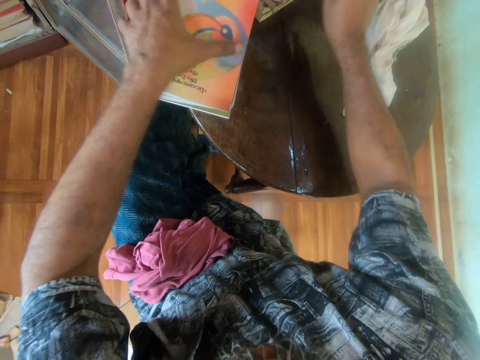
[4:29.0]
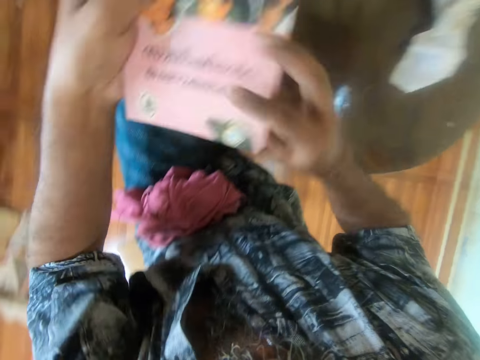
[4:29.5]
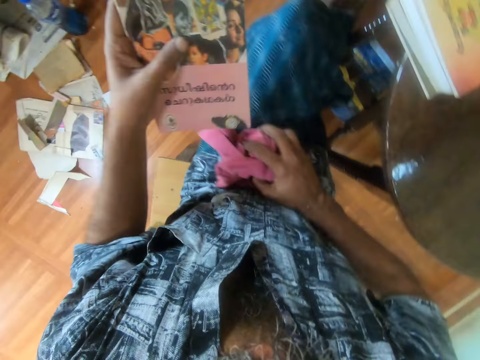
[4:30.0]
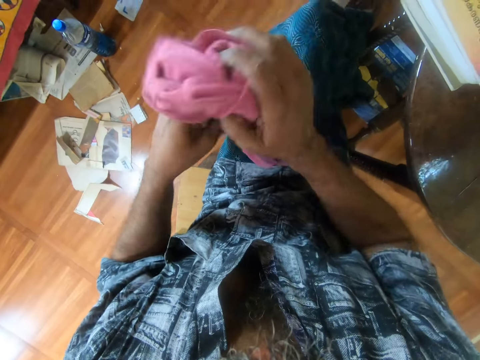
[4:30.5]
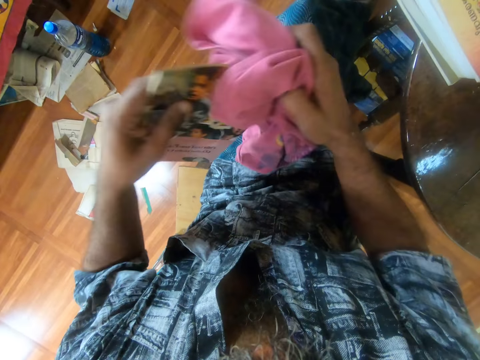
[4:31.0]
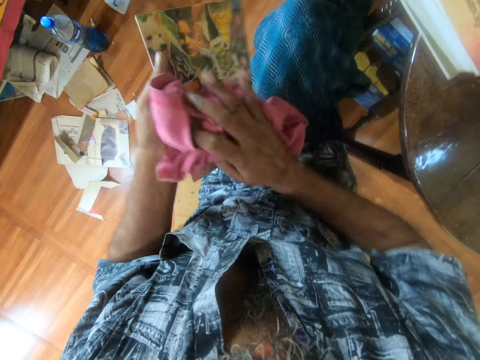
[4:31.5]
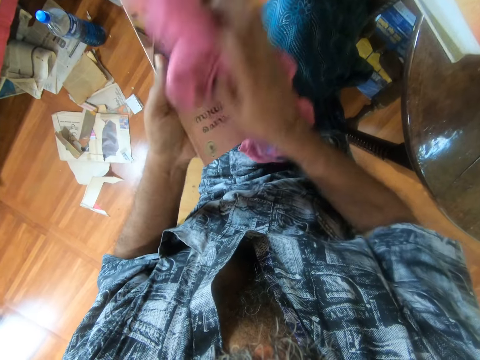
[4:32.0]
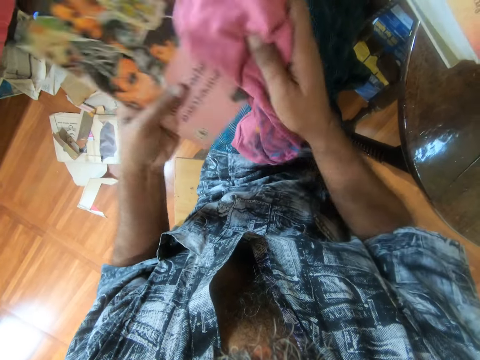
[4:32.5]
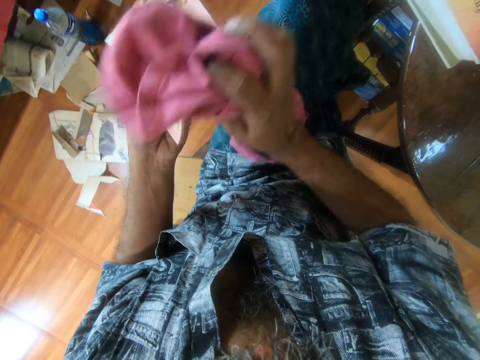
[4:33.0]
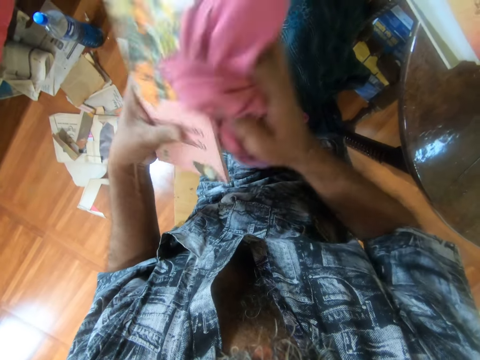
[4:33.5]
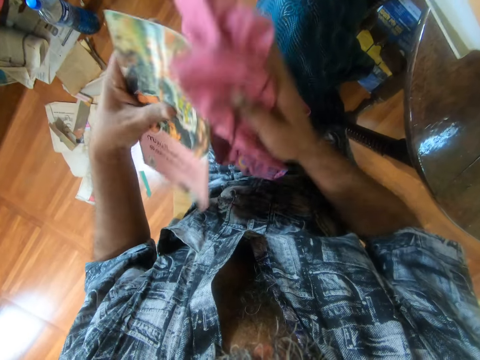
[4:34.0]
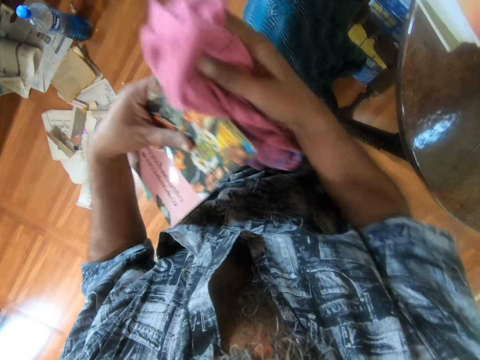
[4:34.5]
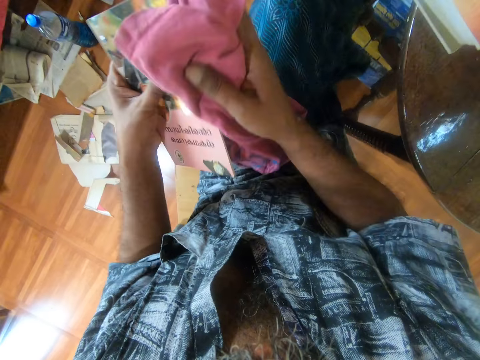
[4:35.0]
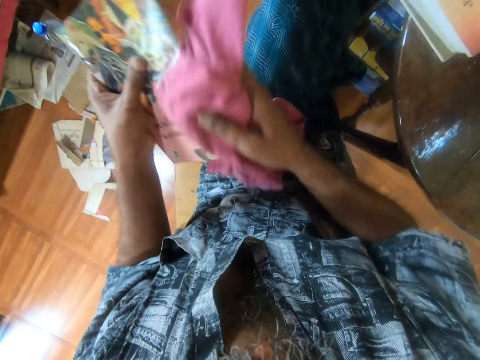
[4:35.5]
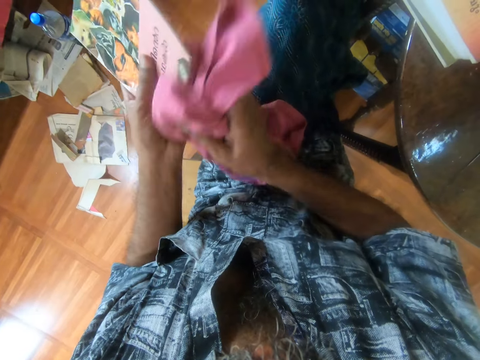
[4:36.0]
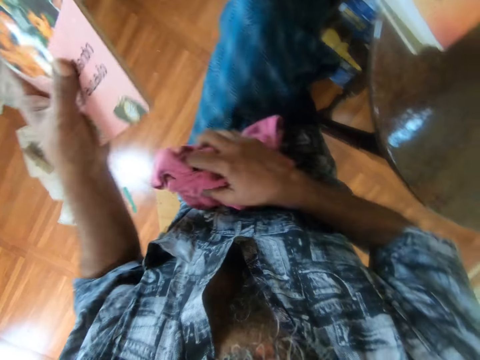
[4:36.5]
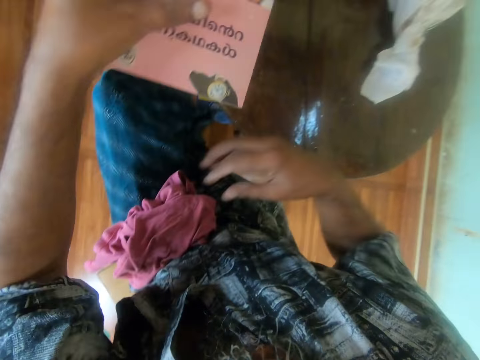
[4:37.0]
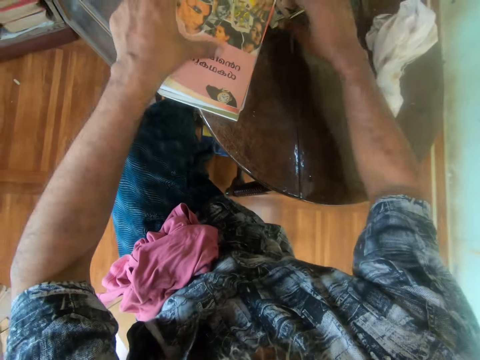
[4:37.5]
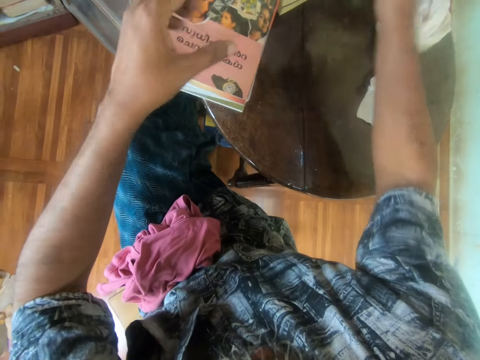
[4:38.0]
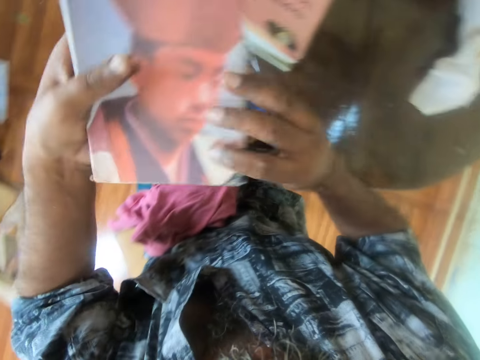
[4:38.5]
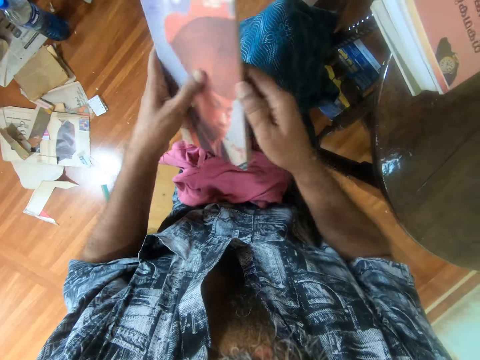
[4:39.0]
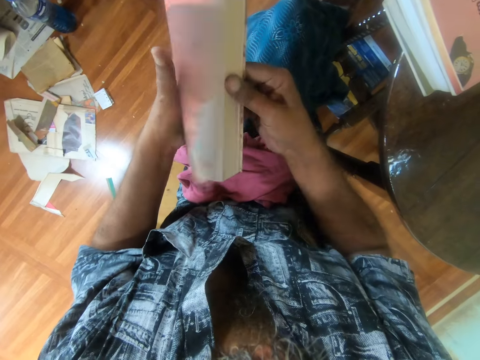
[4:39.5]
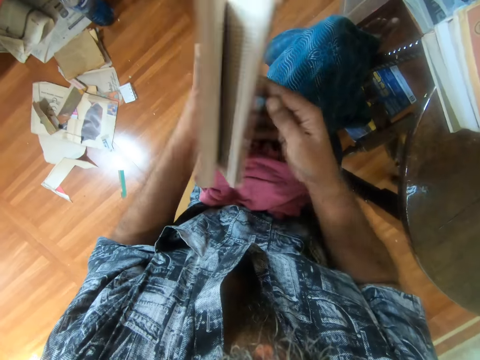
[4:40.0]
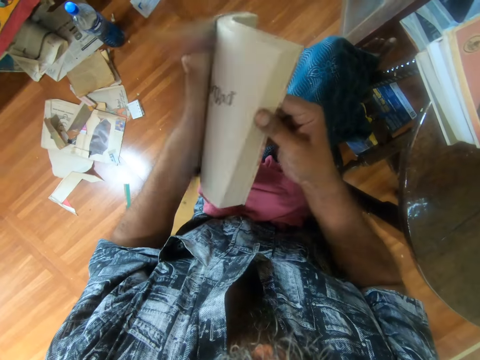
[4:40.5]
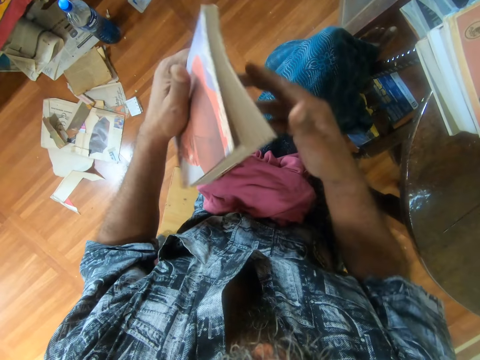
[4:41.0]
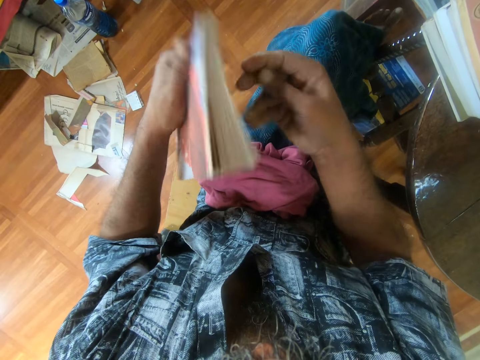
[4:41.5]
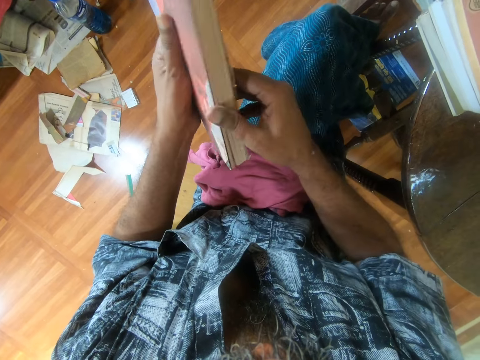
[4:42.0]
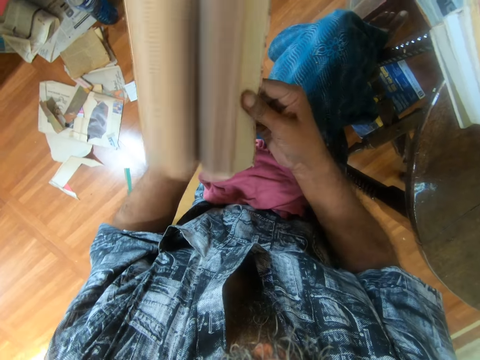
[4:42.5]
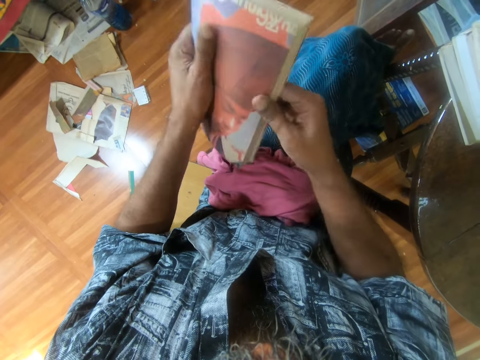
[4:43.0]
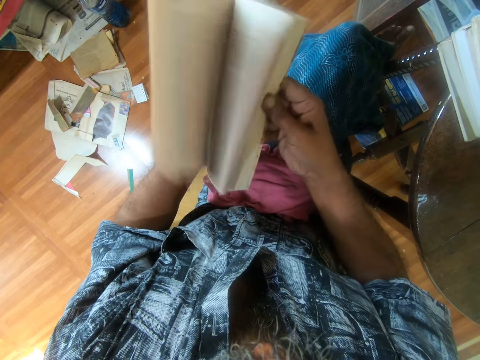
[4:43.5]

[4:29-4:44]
The camera wearer puts a book on the table. They pick up a book from the pile and look at the book. They pick up the wiper on the lap. They wipe the book. They put down the wiper on the lap. They place the book on the books on the table. They pick up a book from the pile. They peruse through the book. They open the book.

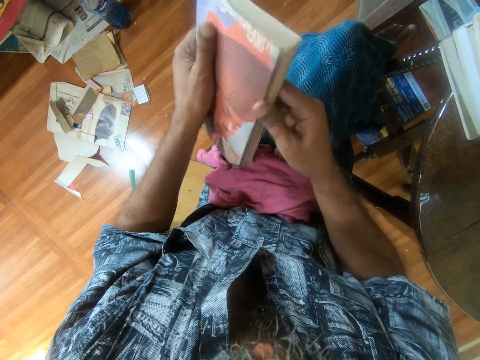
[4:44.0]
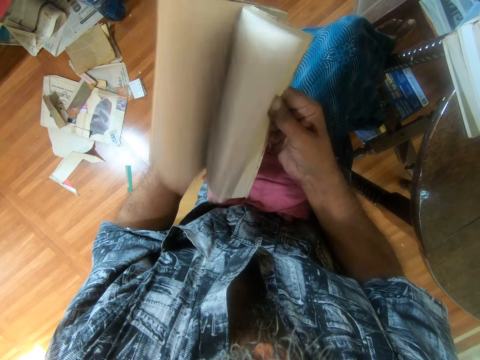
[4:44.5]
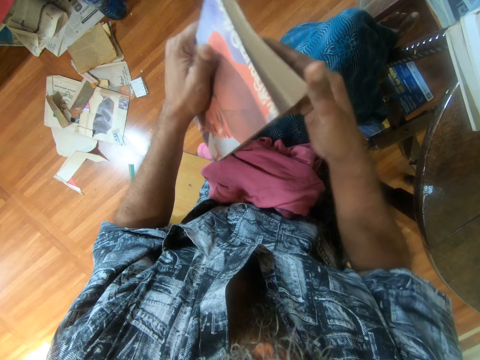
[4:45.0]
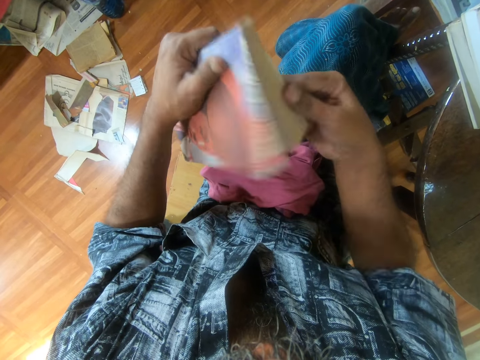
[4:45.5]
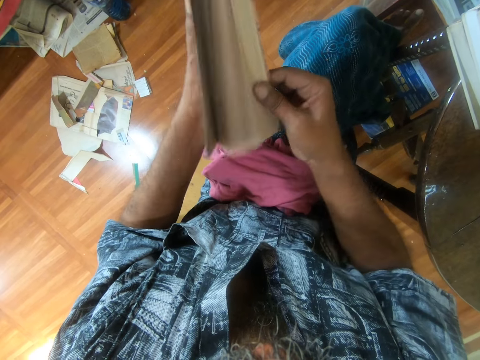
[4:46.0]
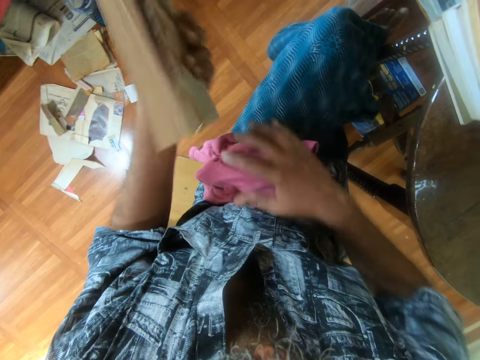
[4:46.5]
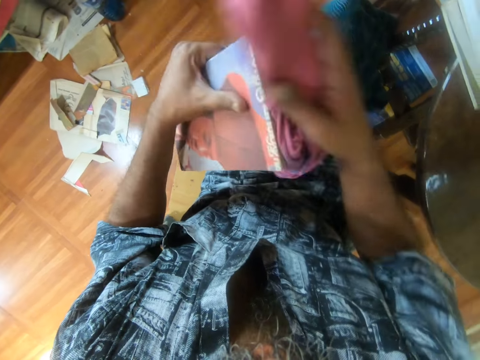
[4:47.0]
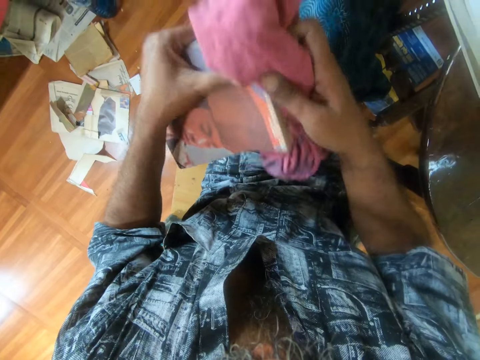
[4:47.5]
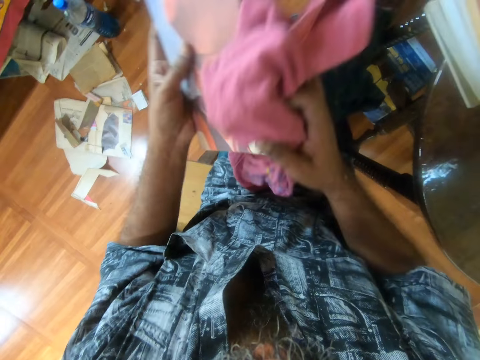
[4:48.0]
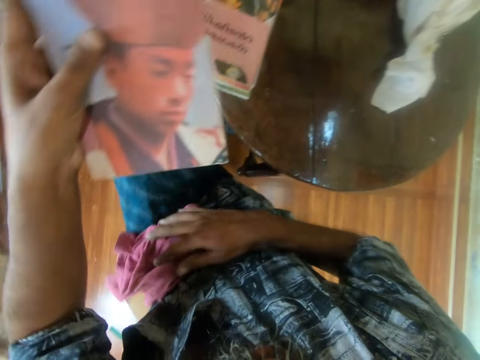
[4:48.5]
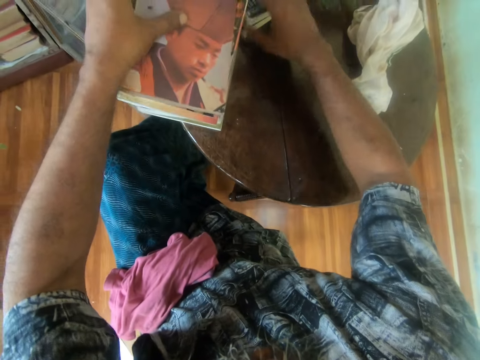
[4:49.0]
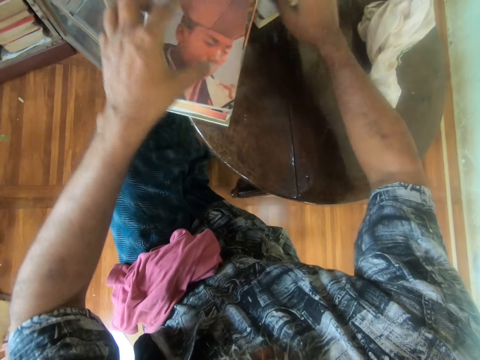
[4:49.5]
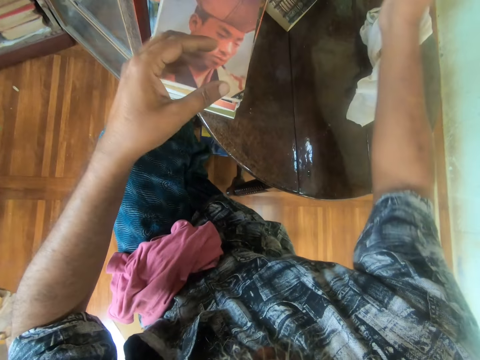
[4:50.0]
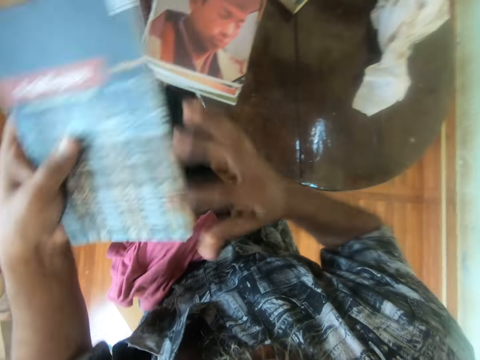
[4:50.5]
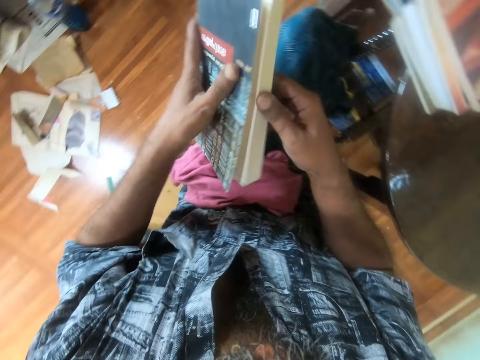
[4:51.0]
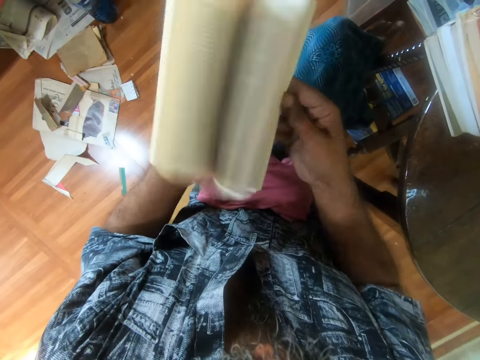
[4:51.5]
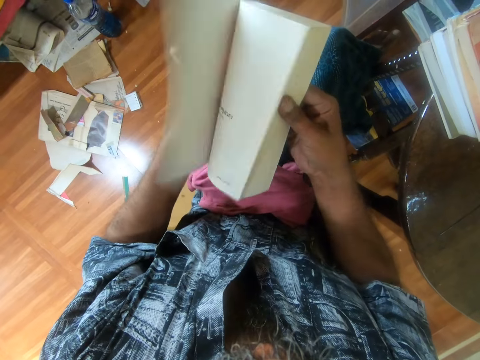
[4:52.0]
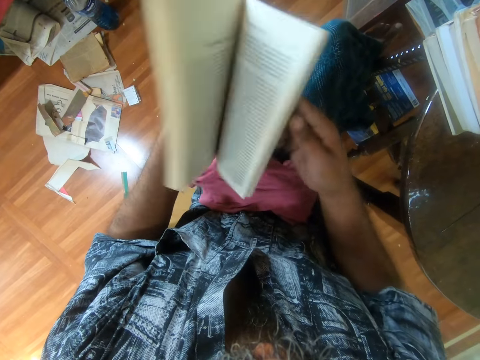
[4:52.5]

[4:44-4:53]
The camera wearer picks up a piece of cloth. They wipe the book with the cloth towel. They drop the piece of cloth on the thighs. They place the book on top of the other books on the table. They move the book. They pick up another book. They pass the book to the left hand. They peruse the book pages. They flip the book pages.

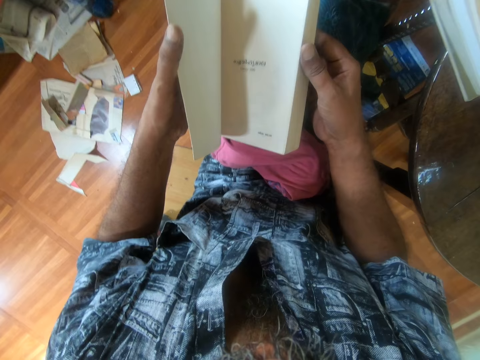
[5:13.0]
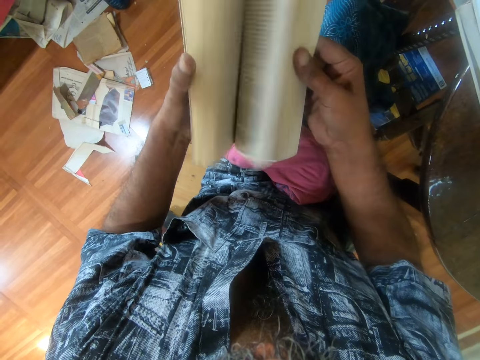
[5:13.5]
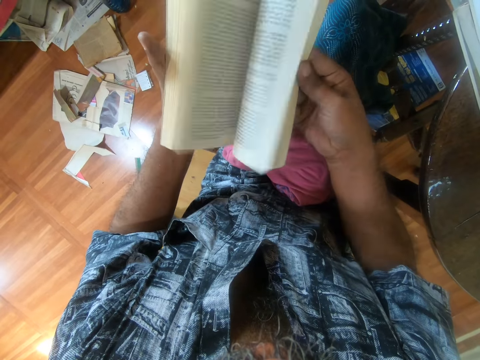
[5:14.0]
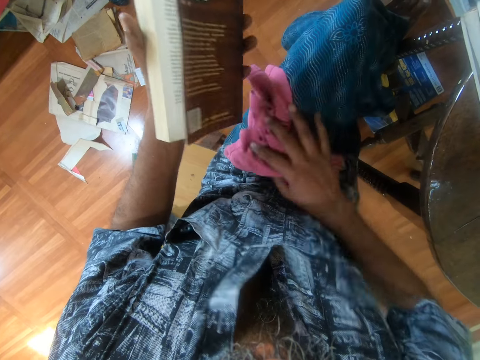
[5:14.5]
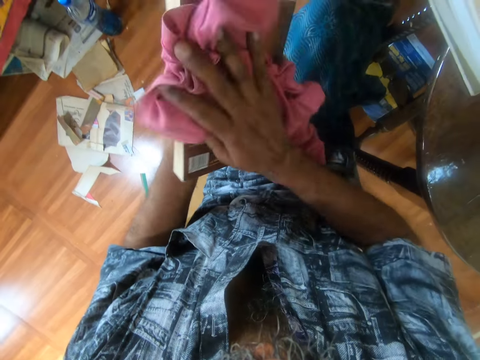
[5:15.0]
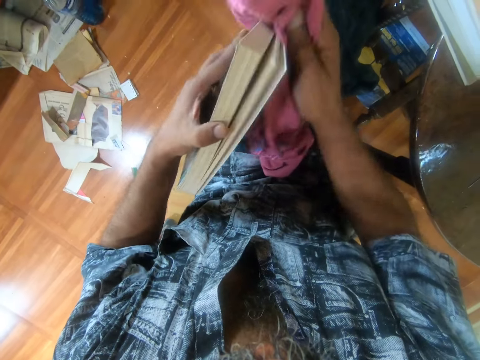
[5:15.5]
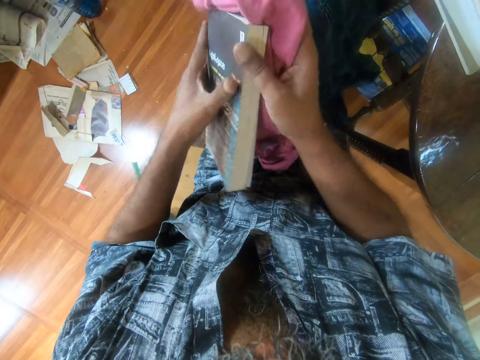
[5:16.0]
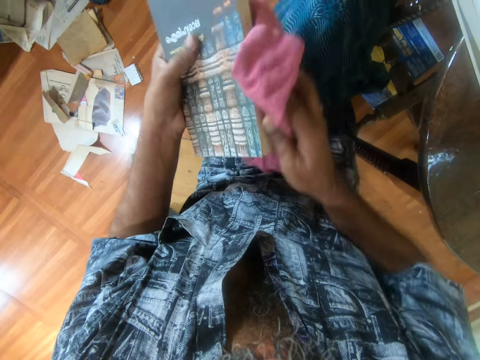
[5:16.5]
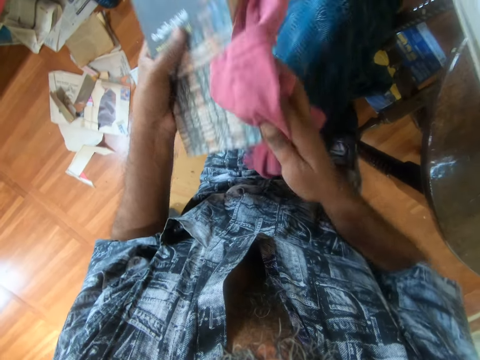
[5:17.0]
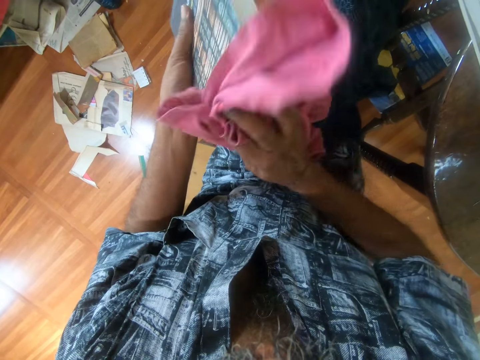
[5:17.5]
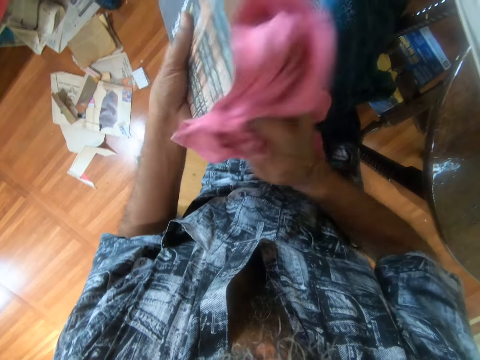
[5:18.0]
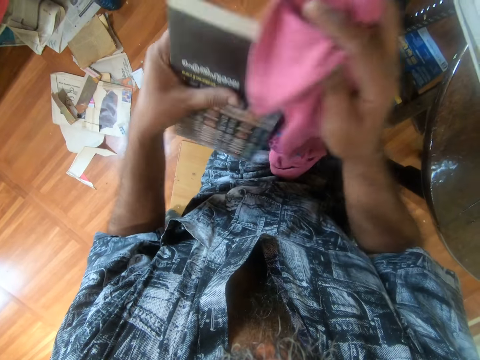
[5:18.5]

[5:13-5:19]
The camera wearer picks up a piece of cloth. They wipe the book with the cloth towel.
